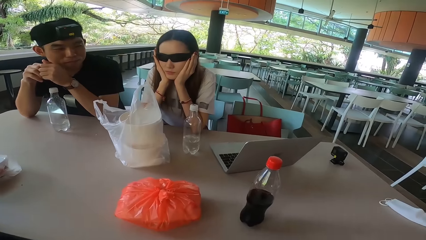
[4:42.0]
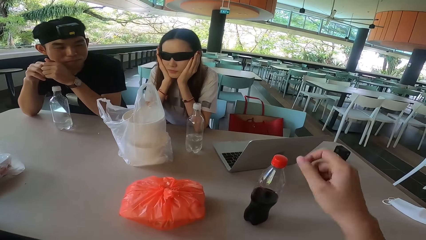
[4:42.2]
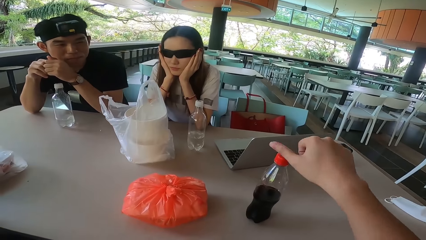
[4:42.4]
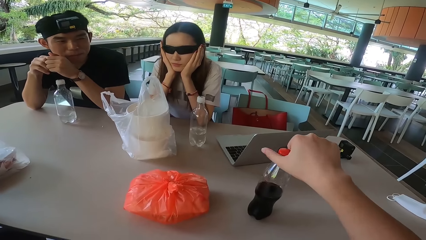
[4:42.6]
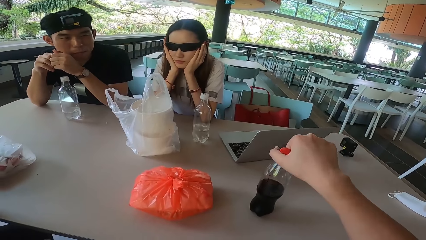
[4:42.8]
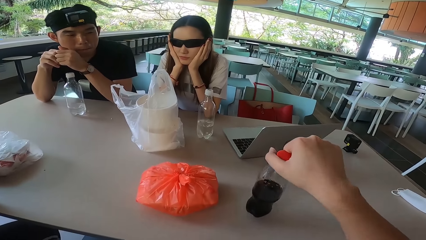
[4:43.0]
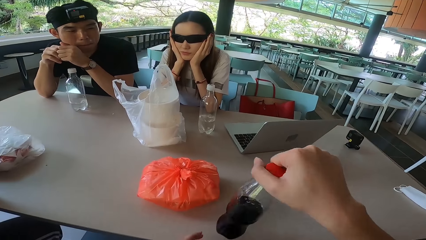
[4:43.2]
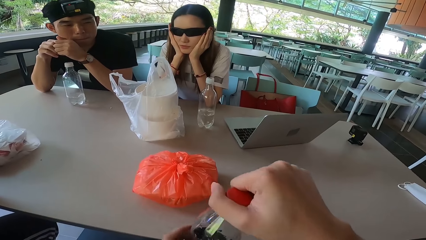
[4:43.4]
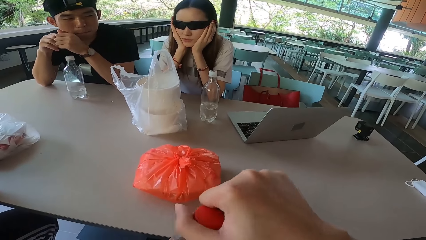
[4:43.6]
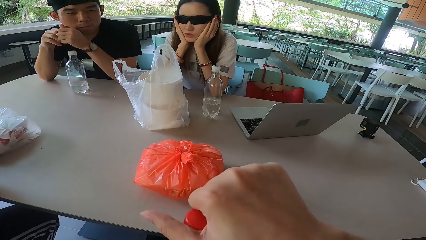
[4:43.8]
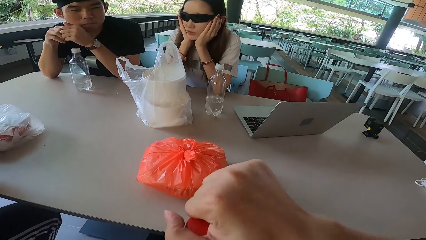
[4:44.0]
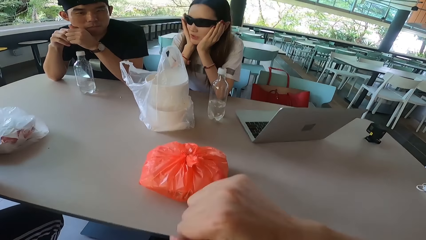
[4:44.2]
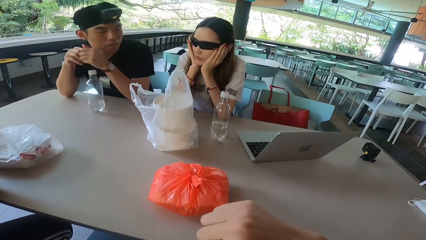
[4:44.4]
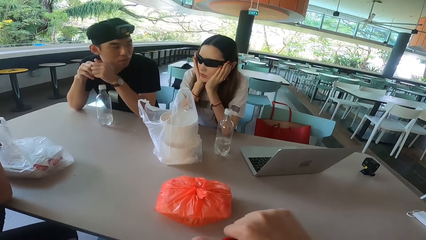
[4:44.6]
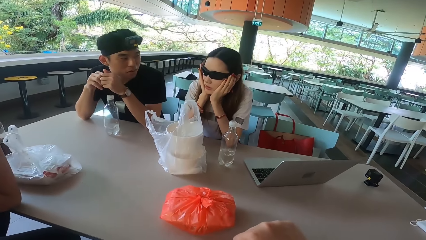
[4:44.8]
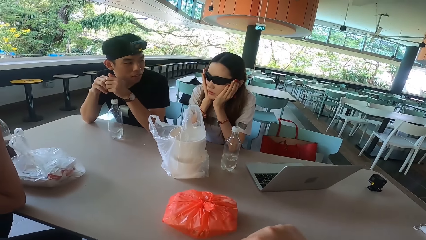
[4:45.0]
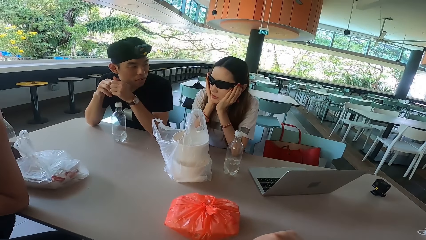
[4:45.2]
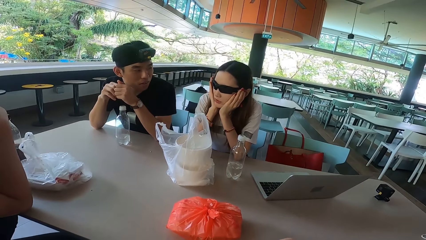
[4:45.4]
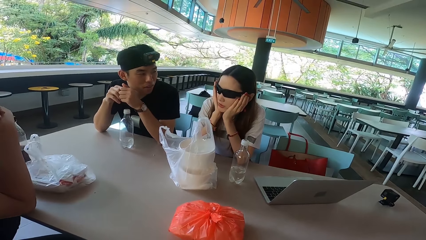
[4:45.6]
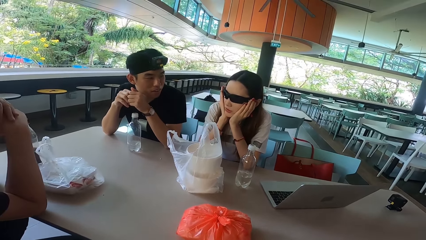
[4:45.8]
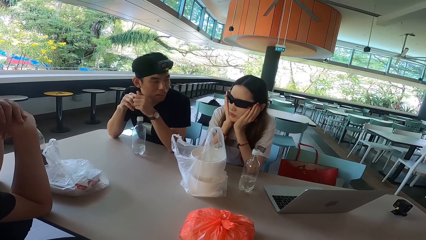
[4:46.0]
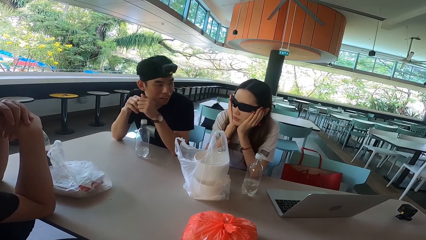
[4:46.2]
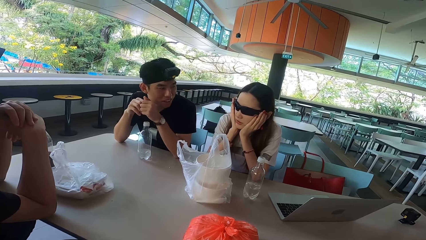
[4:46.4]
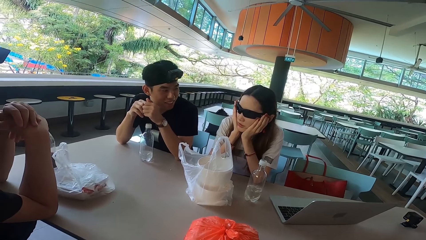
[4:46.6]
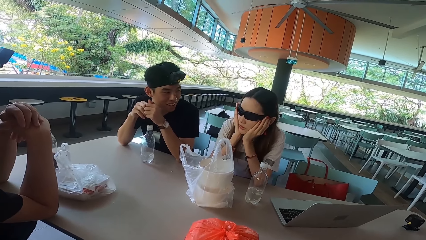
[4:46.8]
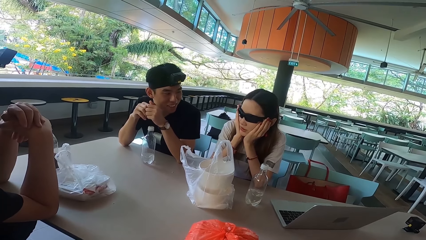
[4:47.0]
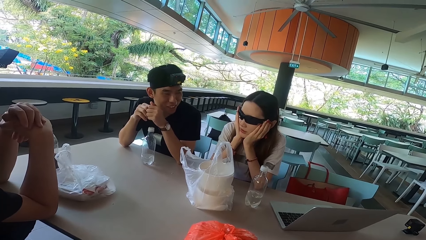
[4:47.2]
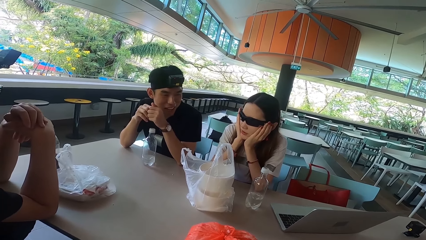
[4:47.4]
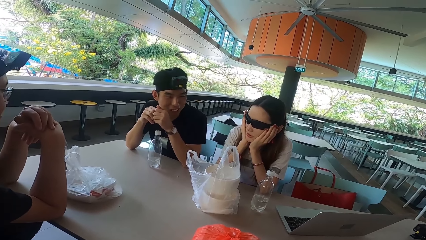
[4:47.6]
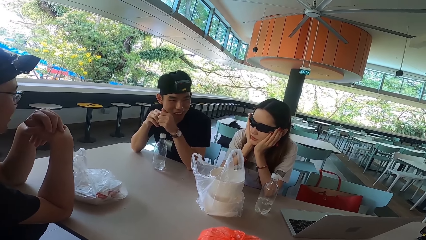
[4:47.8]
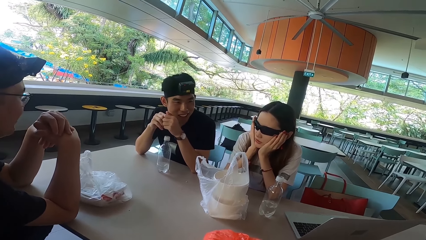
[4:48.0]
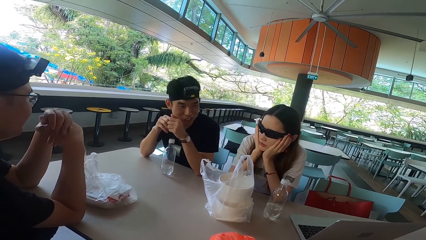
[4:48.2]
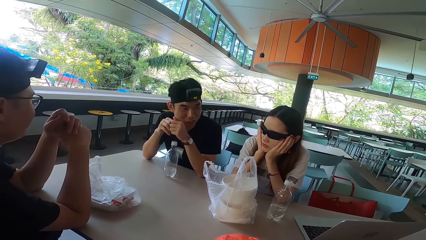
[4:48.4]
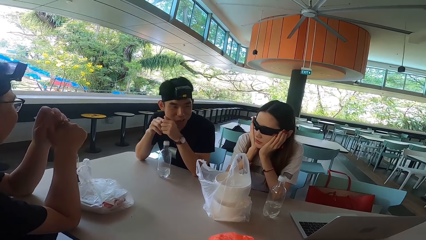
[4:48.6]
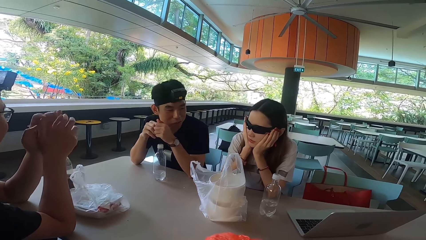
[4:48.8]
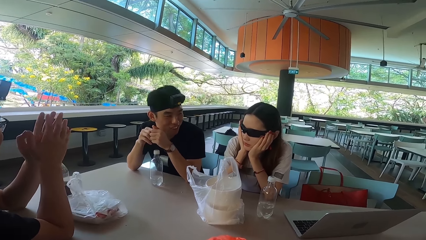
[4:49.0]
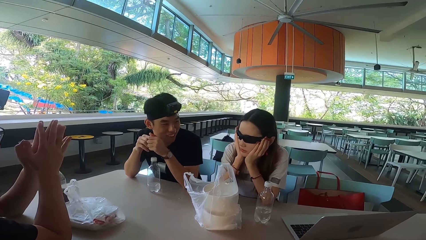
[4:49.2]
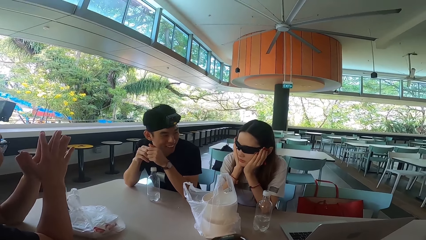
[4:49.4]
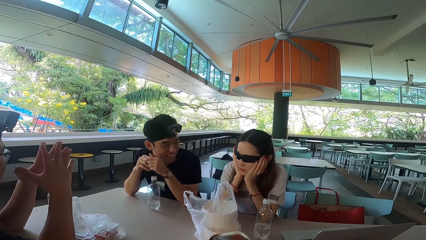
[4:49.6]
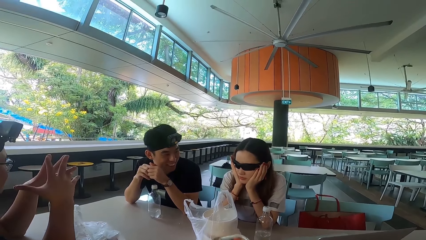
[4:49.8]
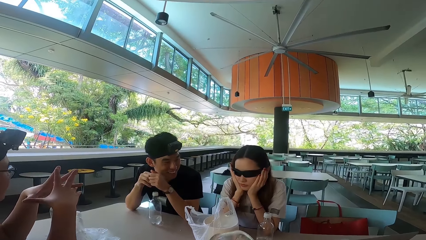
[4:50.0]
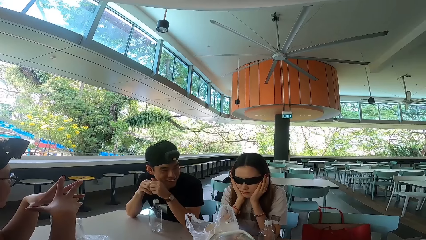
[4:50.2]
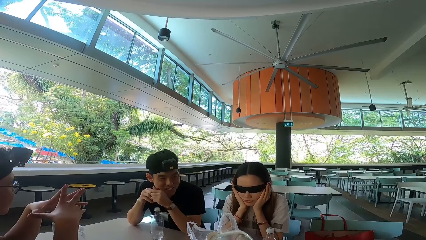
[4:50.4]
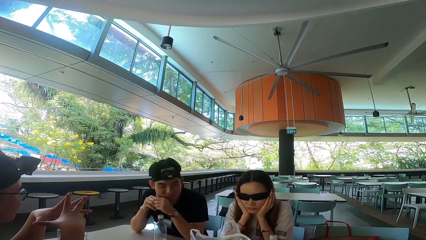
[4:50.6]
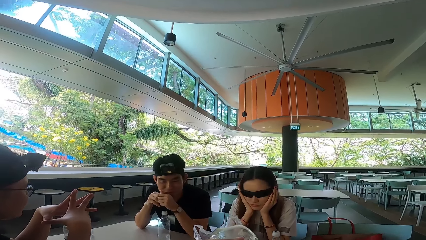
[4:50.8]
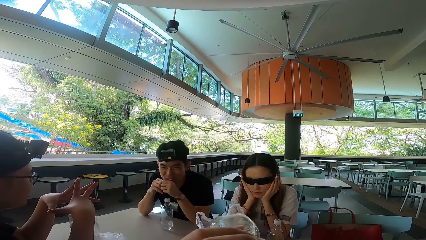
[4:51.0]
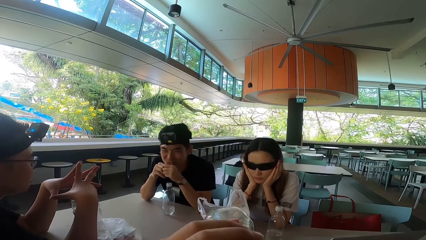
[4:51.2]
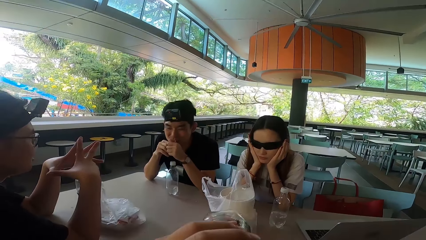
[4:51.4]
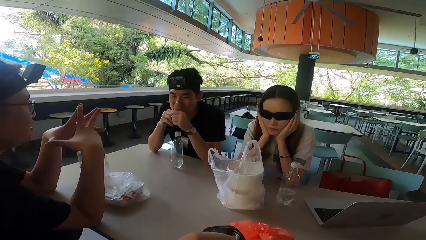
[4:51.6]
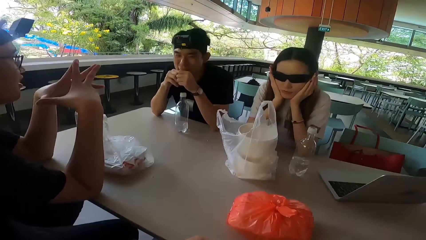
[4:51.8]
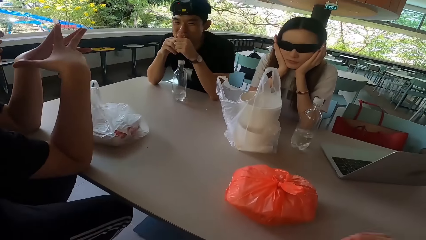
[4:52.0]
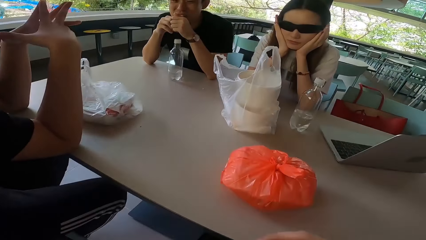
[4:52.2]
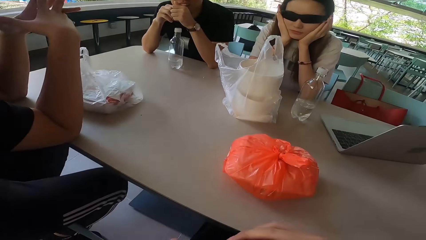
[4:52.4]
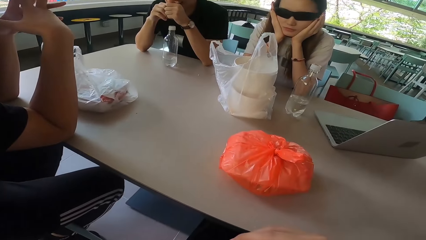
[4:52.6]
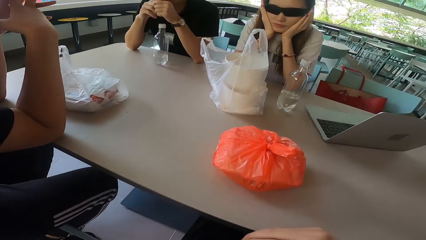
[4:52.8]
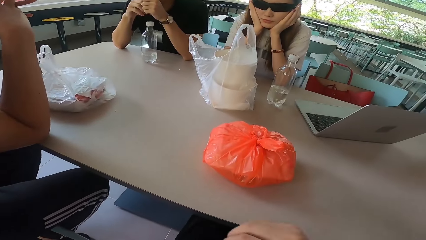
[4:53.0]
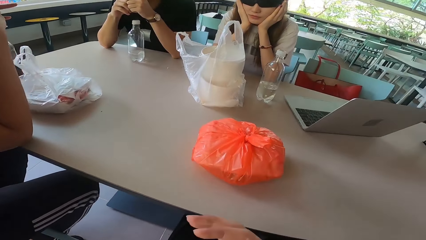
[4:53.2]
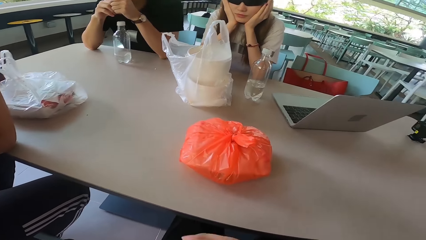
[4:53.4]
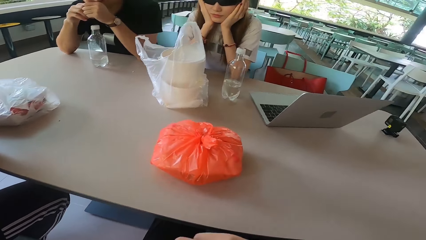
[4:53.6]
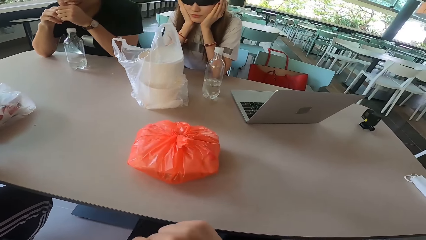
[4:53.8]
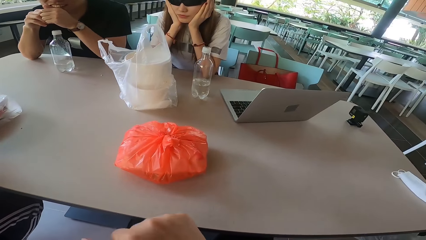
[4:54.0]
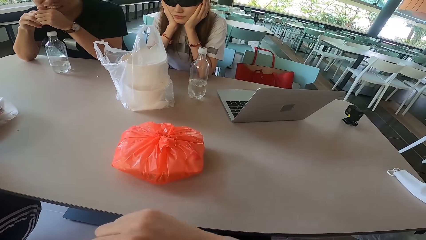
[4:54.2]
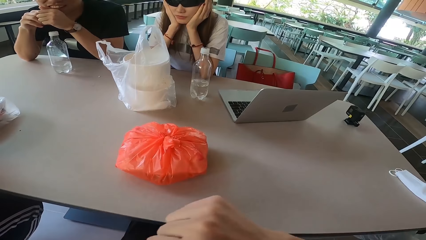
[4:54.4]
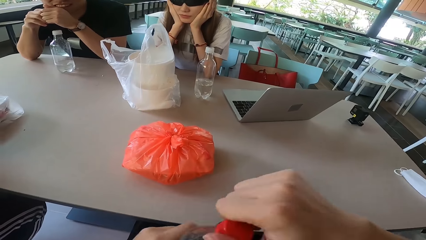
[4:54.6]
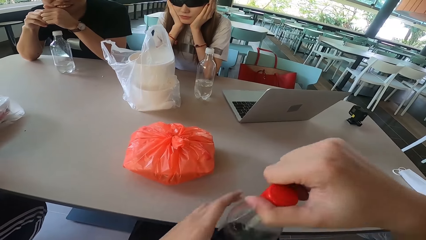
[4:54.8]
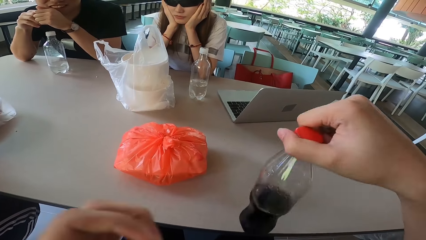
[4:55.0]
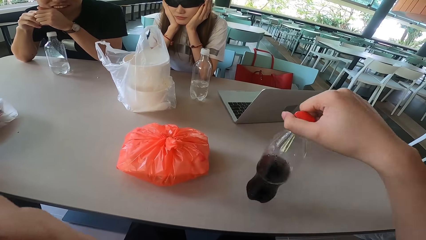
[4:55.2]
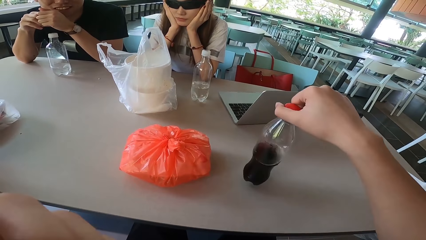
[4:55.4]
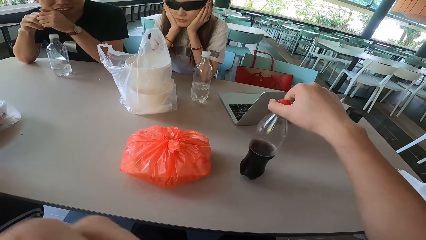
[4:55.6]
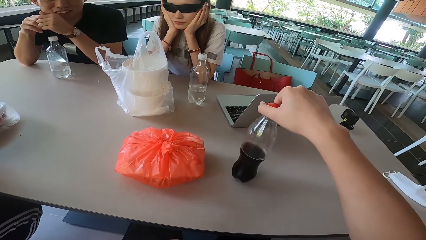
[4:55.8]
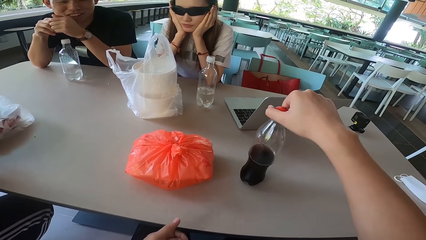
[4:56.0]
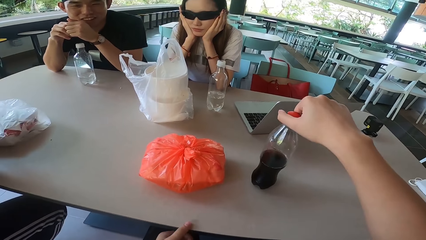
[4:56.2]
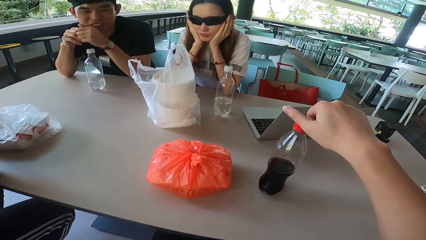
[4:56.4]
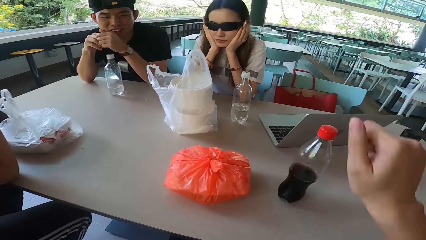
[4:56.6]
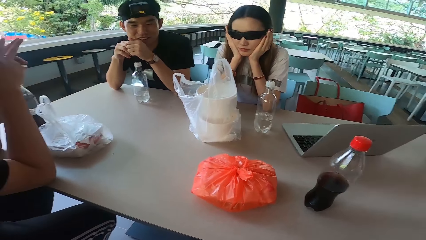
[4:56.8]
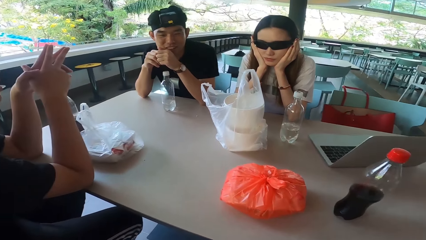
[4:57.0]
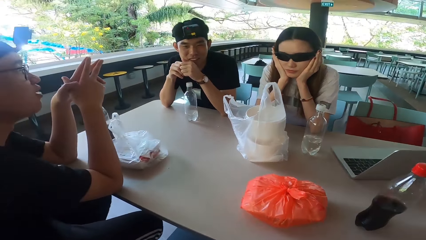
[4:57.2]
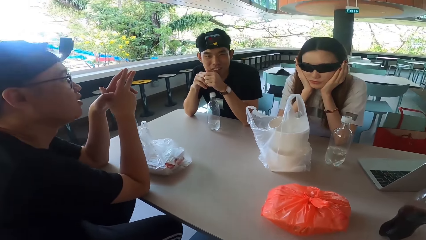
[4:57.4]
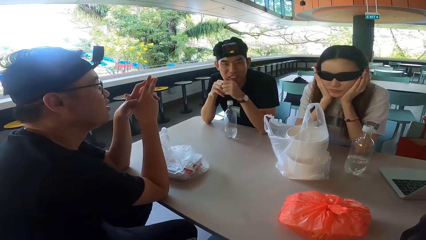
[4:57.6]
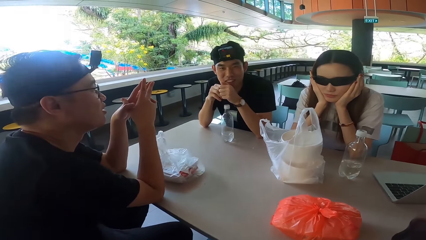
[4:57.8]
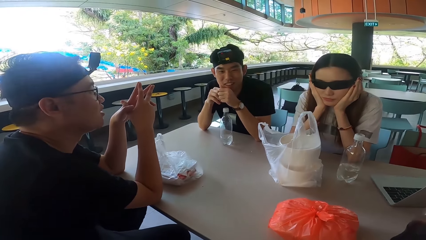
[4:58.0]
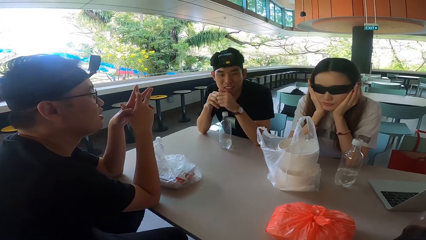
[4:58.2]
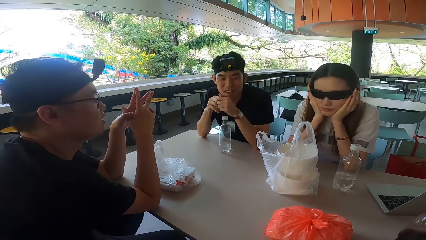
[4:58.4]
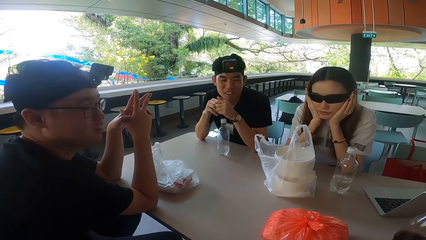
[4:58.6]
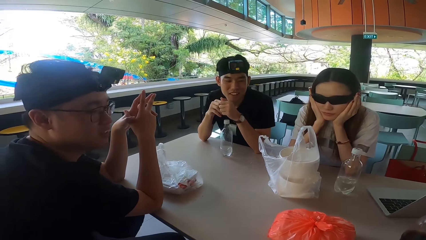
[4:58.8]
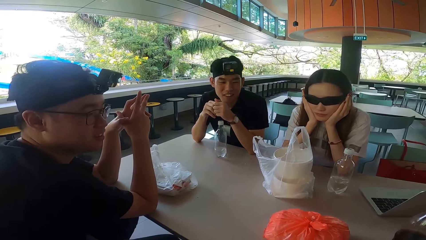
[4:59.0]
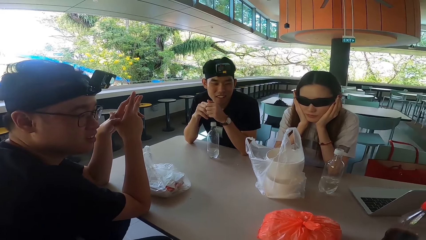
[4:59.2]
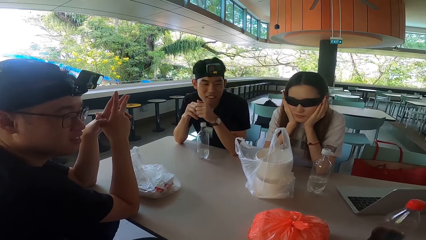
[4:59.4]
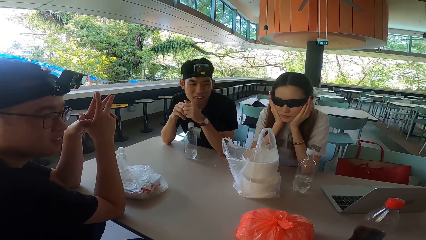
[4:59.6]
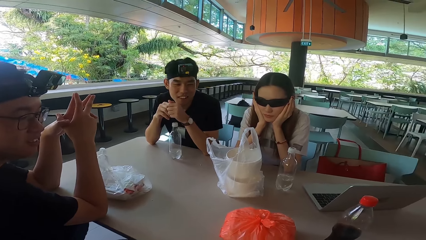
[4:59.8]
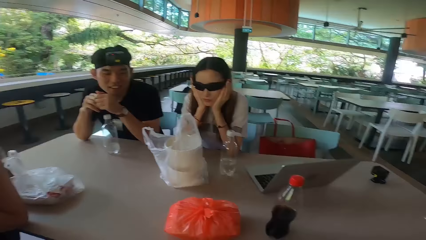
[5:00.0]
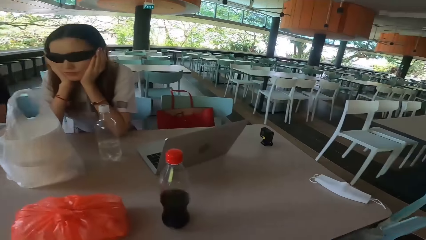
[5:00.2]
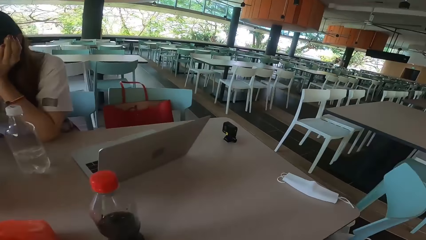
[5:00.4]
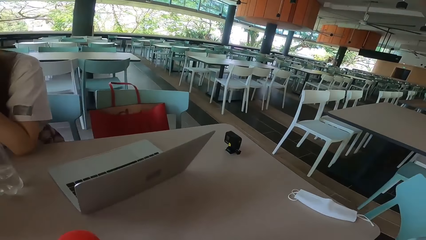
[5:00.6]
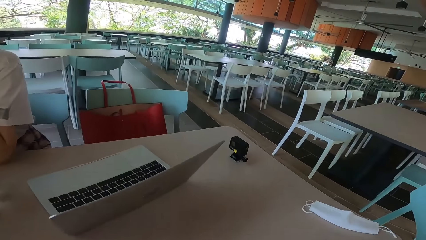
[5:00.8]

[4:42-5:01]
A man turns left. The camera wearer picks up a bottle. The man turns forward. The camera wearer opens the bottle. A lady turns right. The man turns left. He turns left again. Another man talks to the first man. The lady talks to the first man. The first man talks to the lady. The other man moves his hands. The lady turns forward. The first man turns forward. The camera wearer drinks something. They raise a hand, cover the bottle with a lid and put the bottle on the table. The other man turns left.
